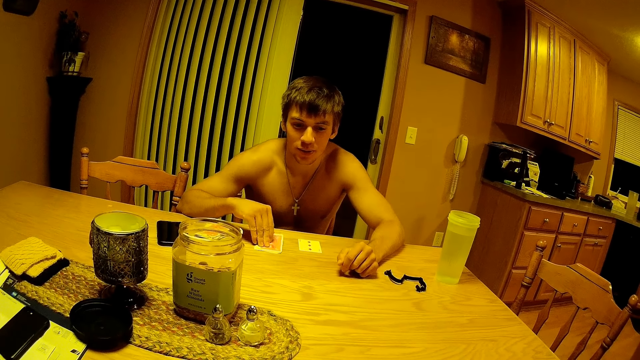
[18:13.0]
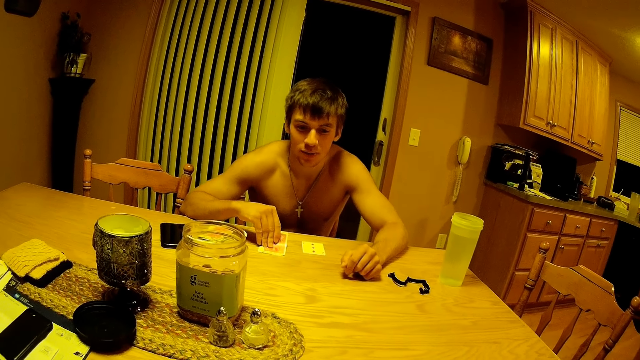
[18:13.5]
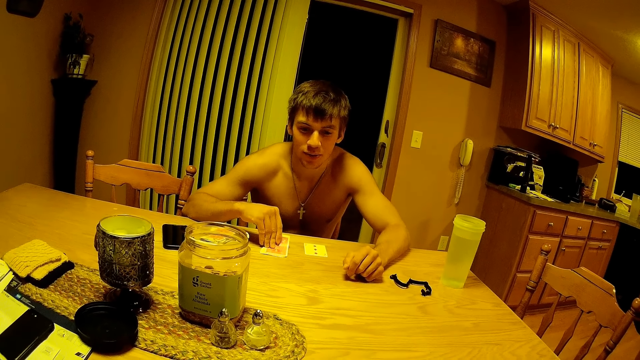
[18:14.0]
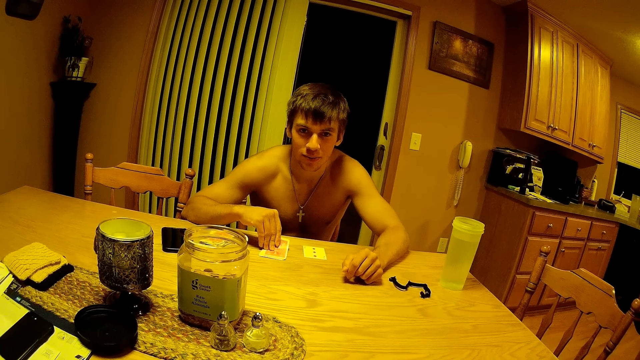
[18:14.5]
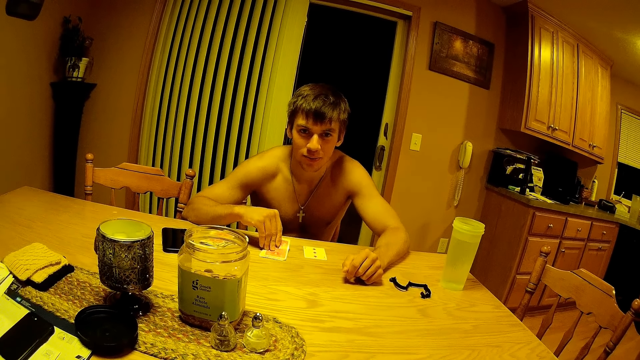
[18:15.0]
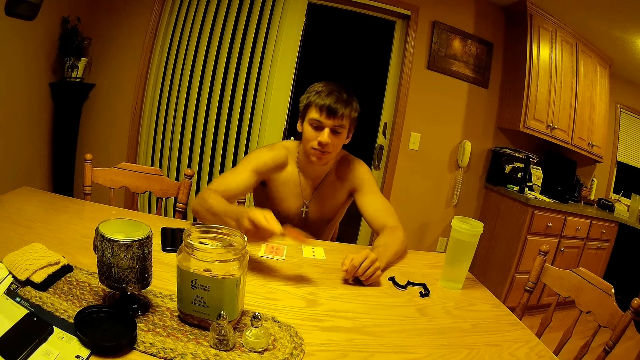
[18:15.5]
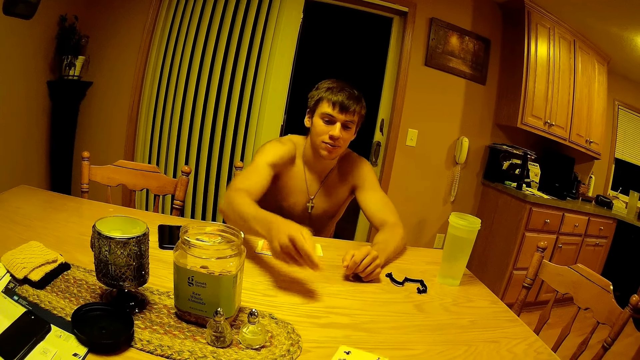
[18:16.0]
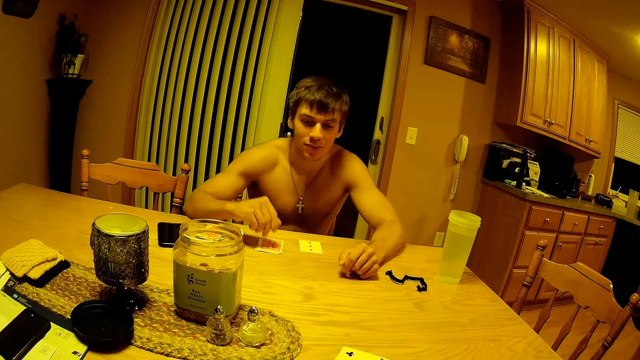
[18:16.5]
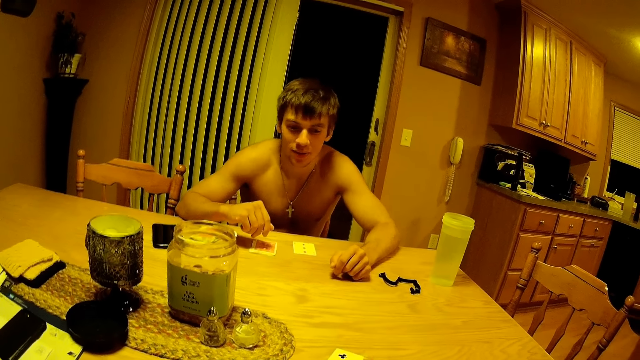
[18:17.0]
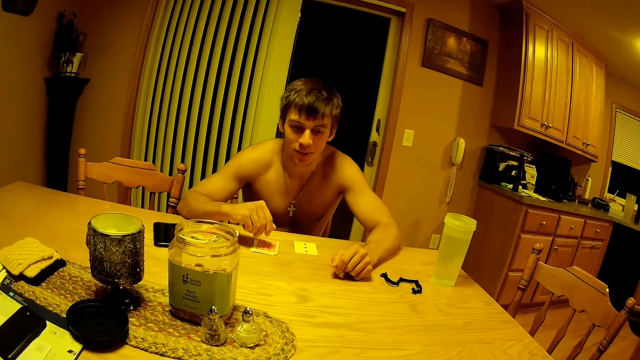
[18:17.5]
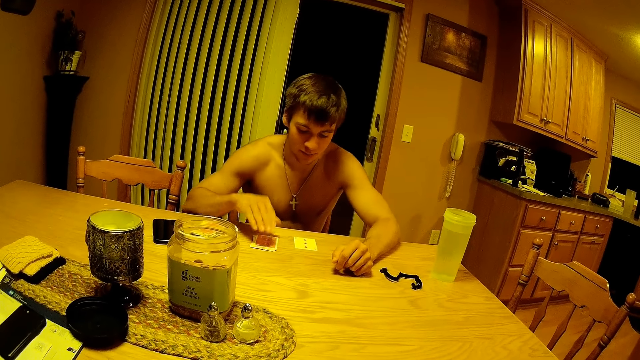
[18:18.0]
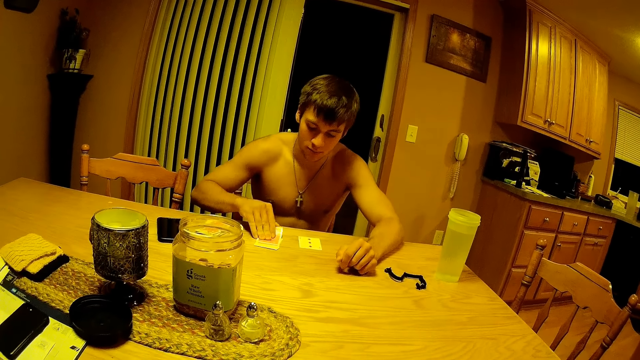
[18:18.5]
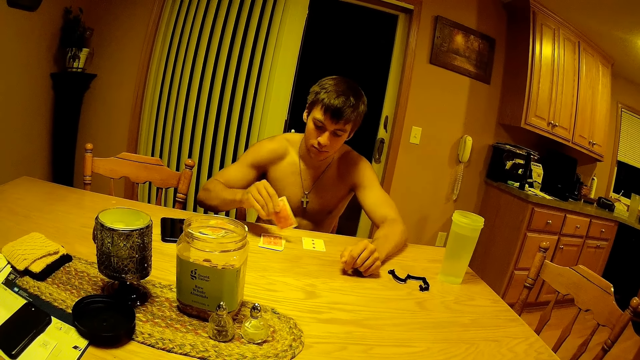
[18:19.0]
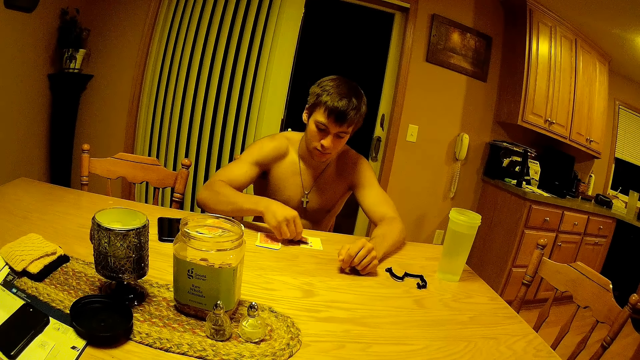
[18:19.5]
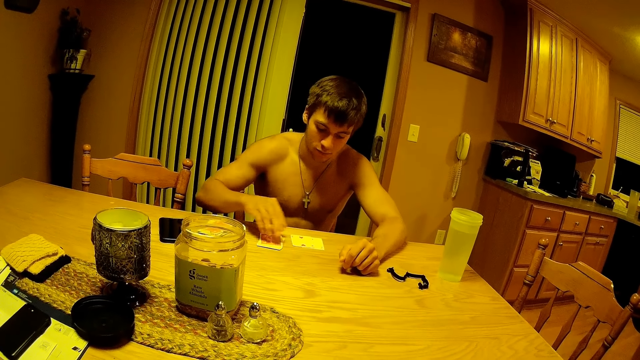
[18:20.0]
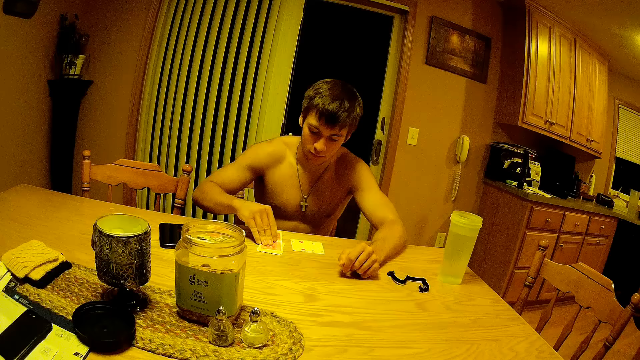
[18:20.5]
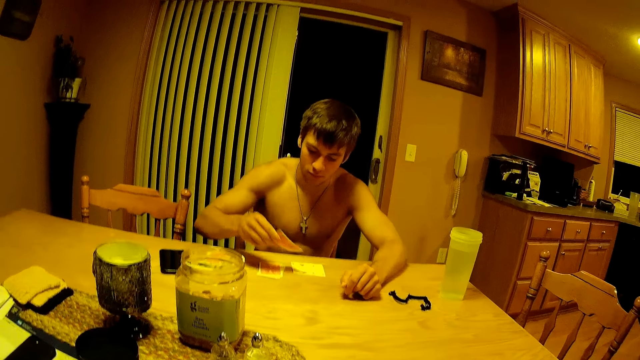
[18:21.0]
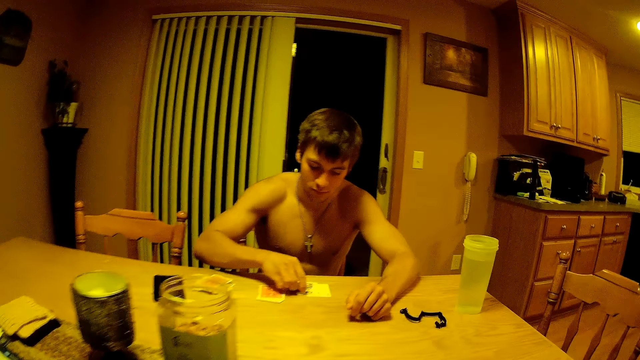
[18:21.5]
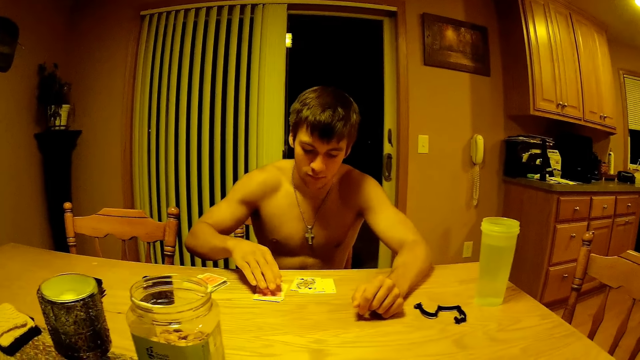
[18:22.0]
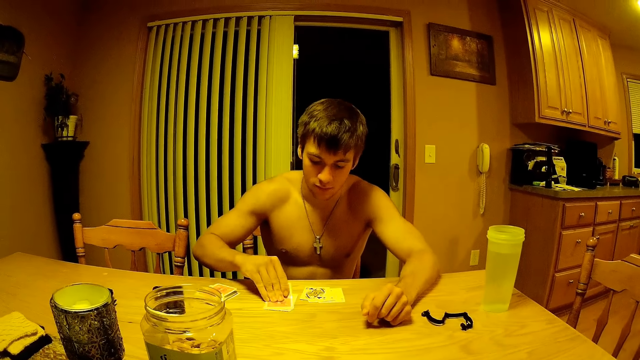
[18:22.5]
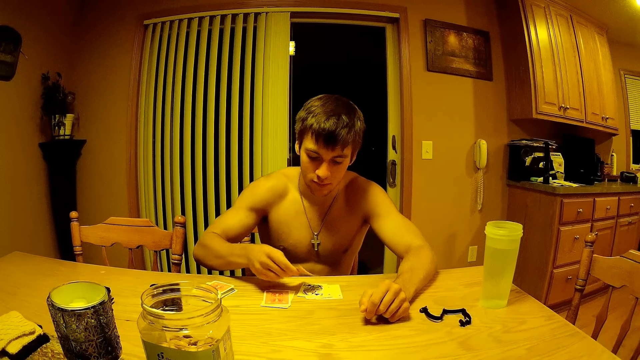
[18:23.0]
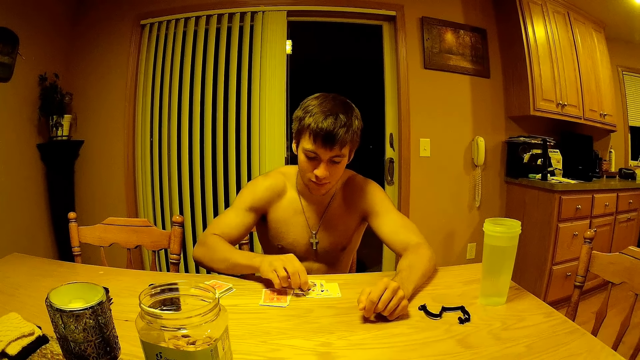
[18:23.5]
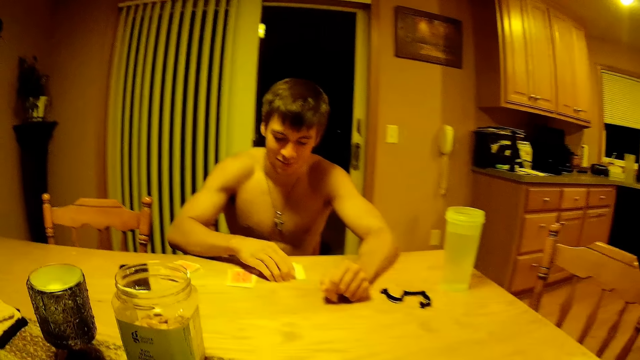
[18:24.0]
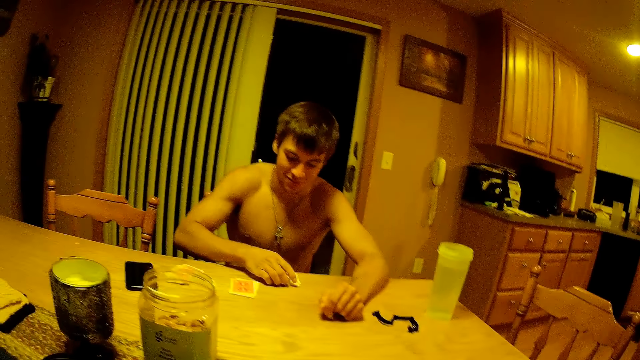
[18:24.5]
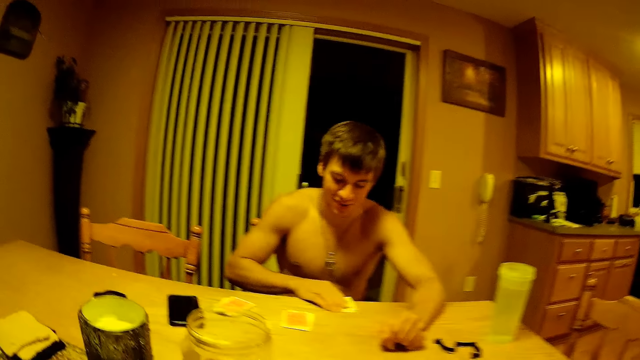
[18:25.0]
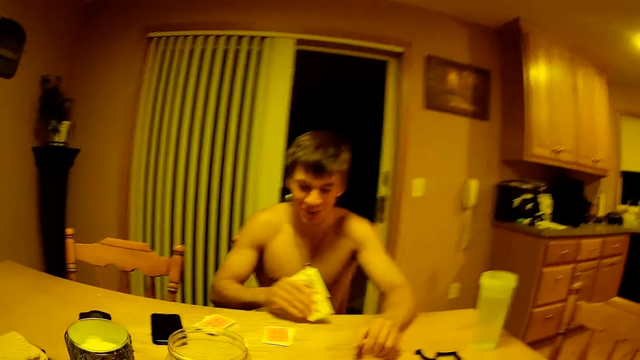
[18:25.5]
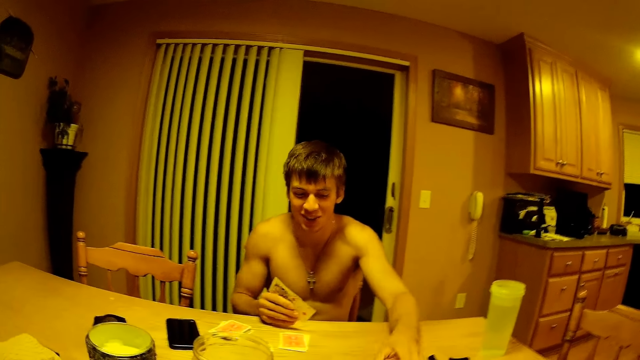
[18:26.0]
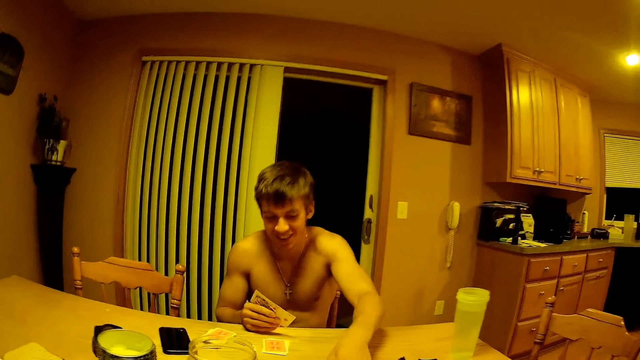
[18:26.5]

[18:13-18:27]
A man picks a card from the deck. Another person throws the card on the table. The camera wearer picks a card. The other person picks a card, places the card on the table, picks a card, places the card on the table, picks a card, and places the card on the table. The camera wearer calculates some figures. The other person picks the cards. The camera wearer mutters some words.

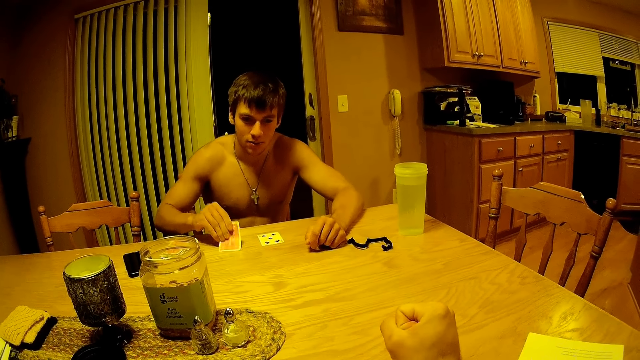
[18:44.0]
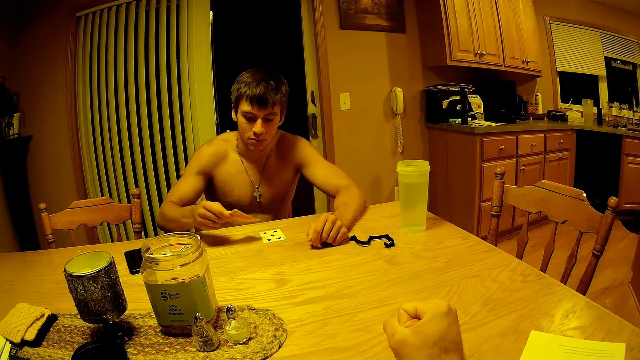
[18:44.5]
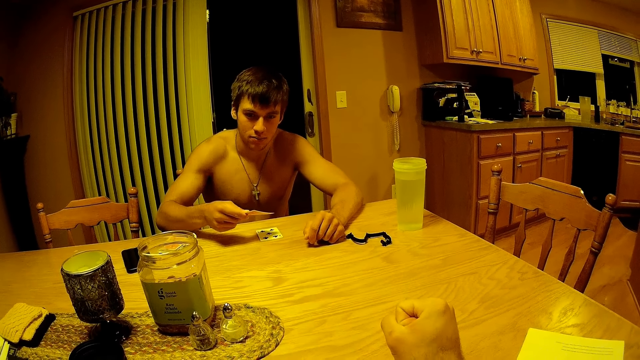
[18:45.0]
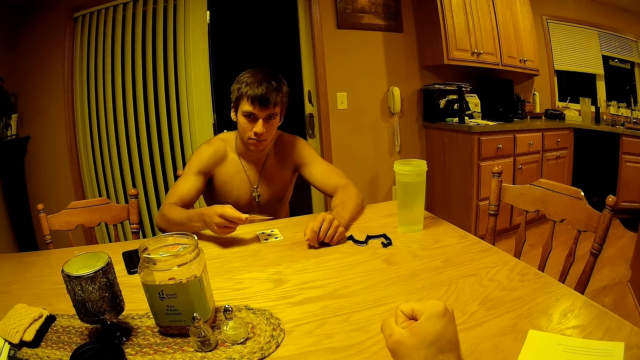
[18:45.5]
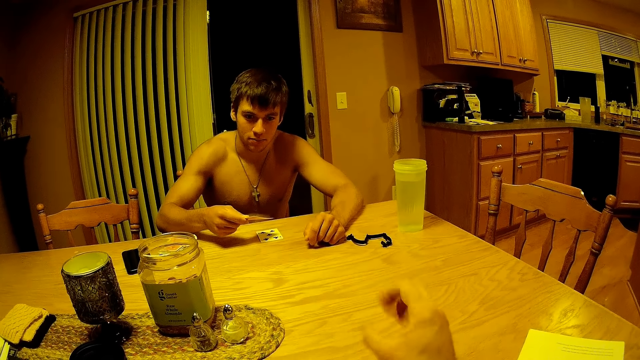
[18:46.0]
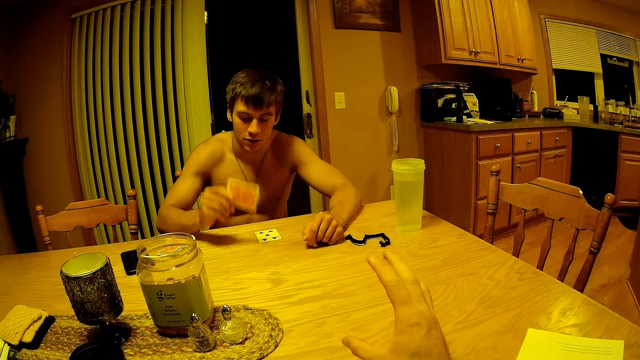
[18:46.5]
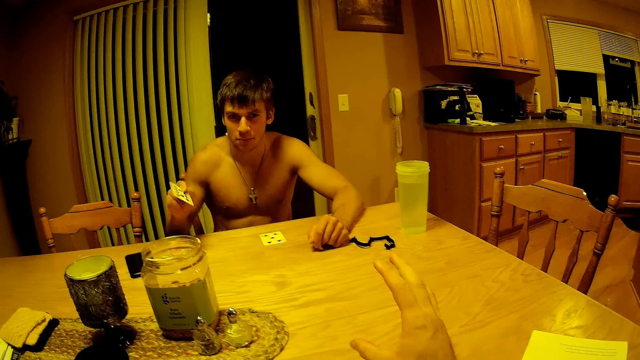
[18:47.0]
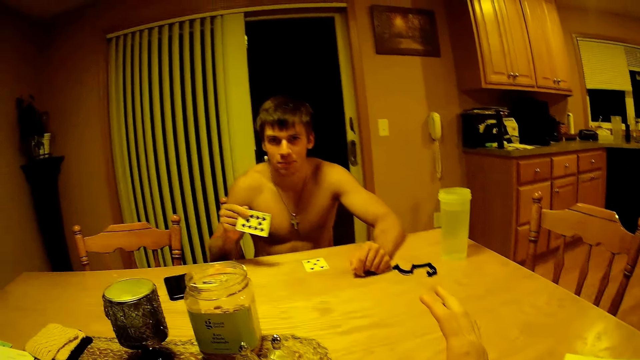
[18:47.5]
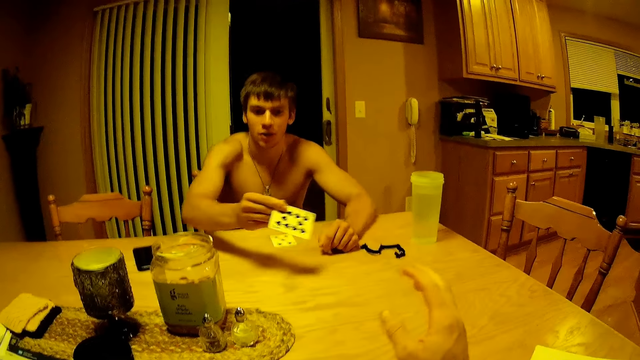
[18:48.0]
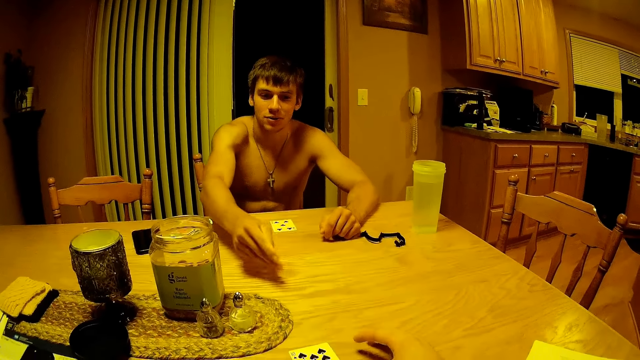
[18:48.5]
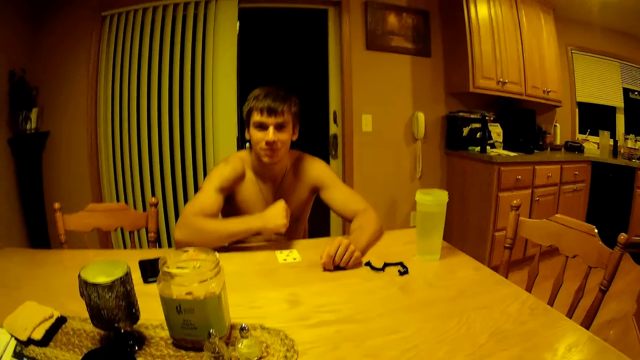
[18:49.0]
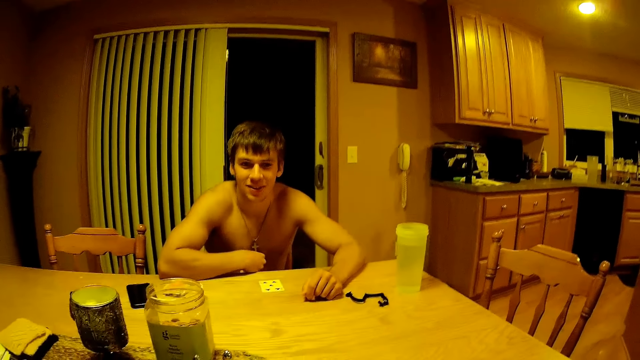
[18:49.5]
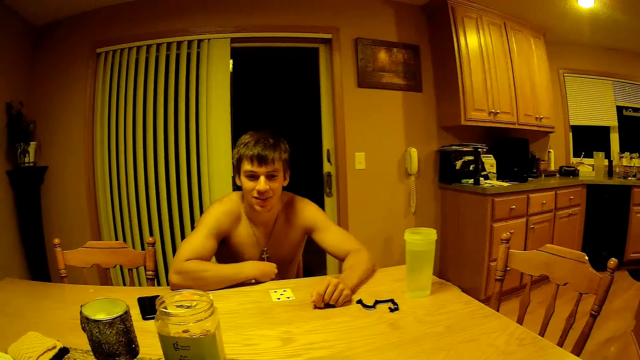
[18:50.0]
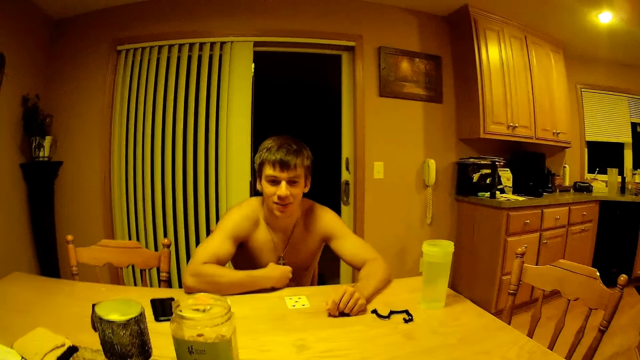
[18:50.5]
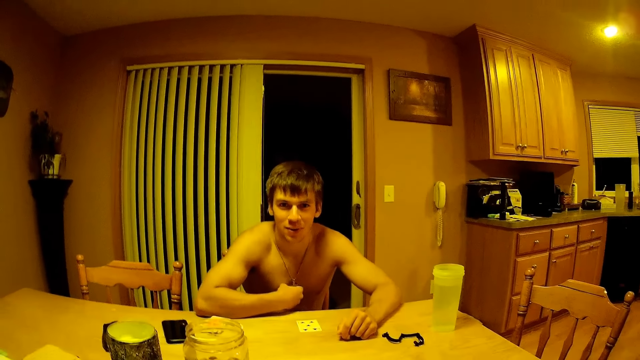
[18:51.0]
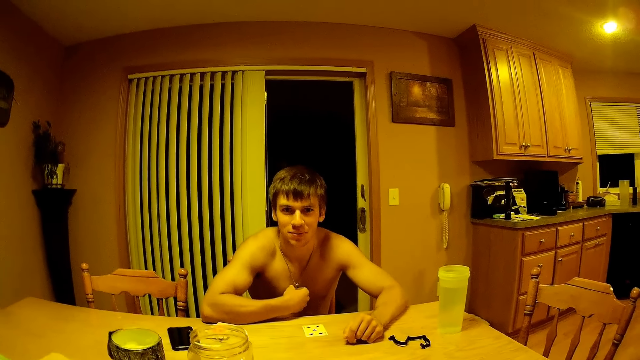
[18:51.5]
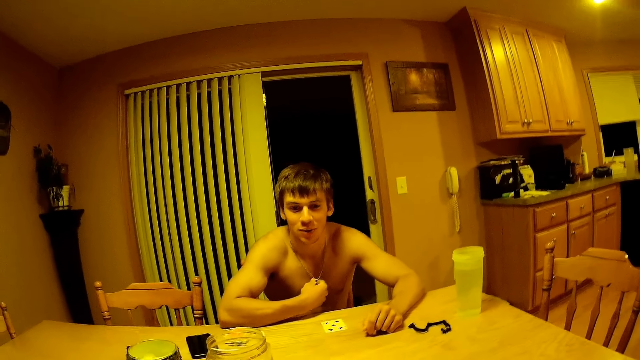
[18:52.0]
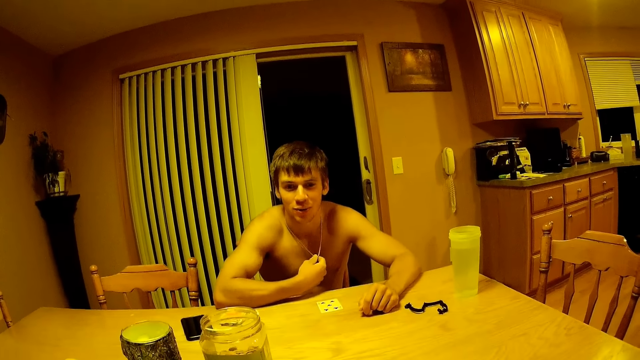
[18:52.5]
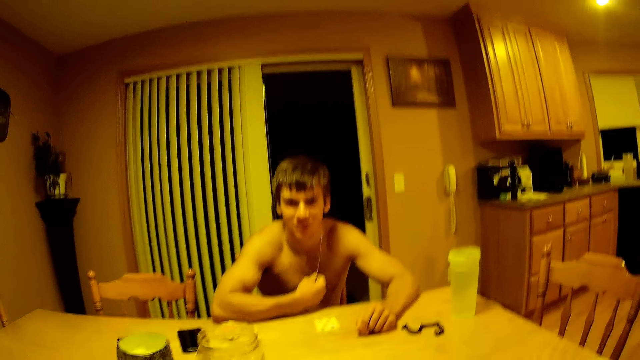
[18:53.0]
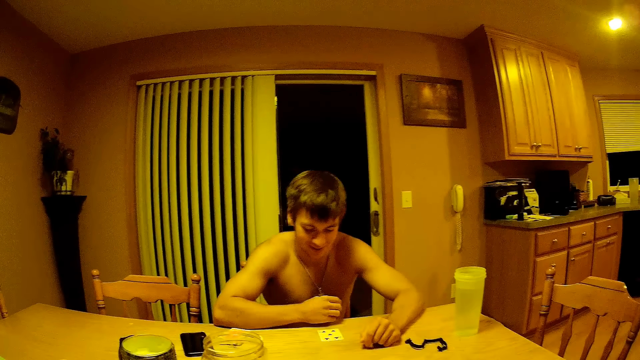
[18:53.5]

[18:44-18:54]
A person picks a card. The camera wearer makes a fist with his hand. The person looks at the card. The camera wearer opens up the hand. The person shows the card and throws the card on the table. The camera wearer picks up a card. The person touches the necklaces. The camera wearer does something.
